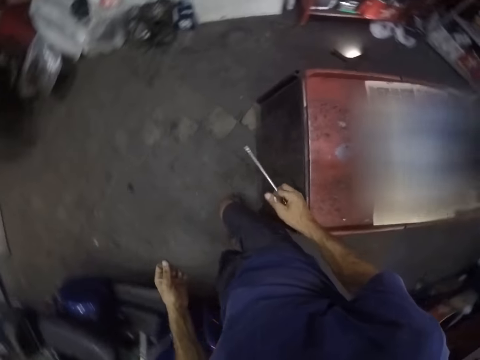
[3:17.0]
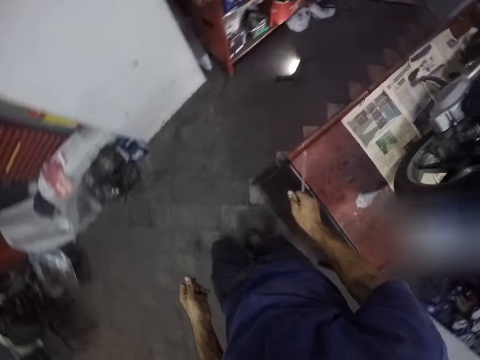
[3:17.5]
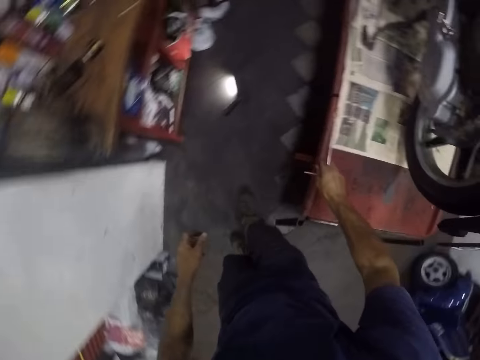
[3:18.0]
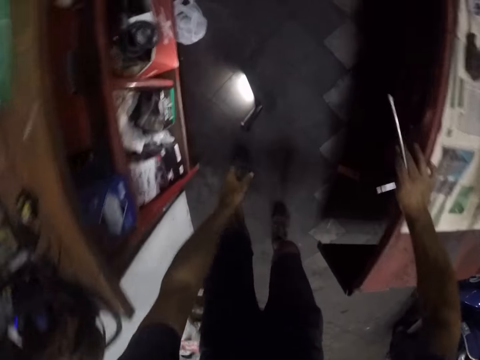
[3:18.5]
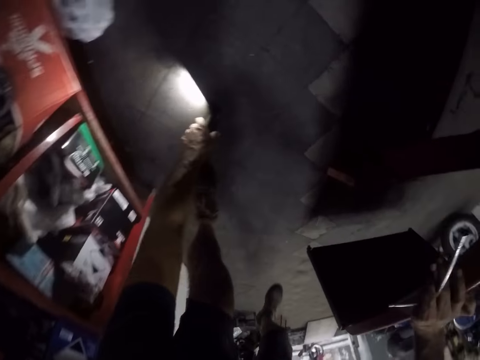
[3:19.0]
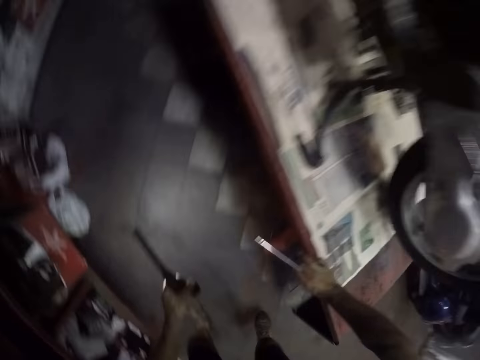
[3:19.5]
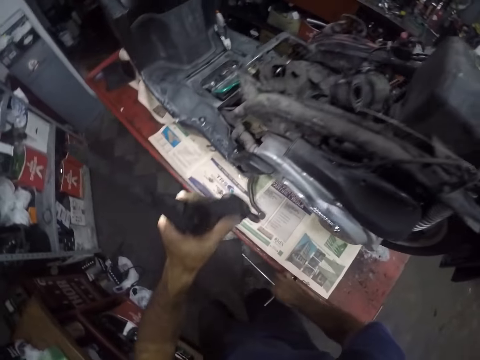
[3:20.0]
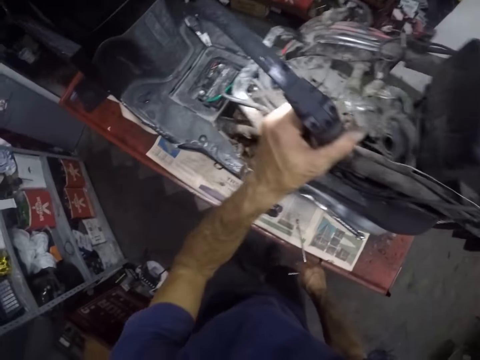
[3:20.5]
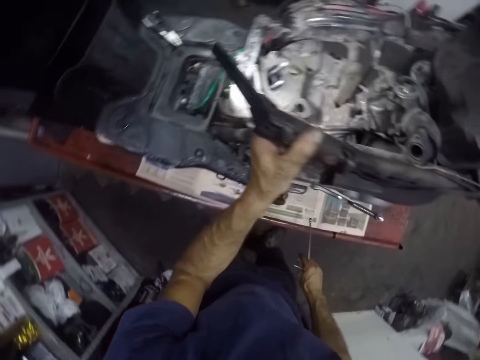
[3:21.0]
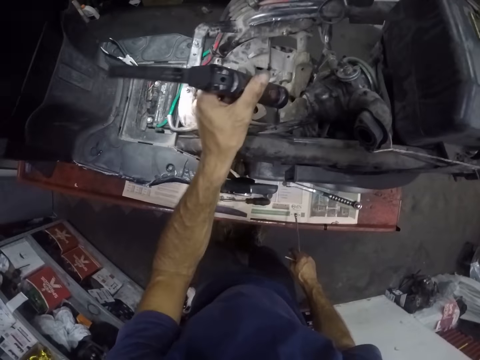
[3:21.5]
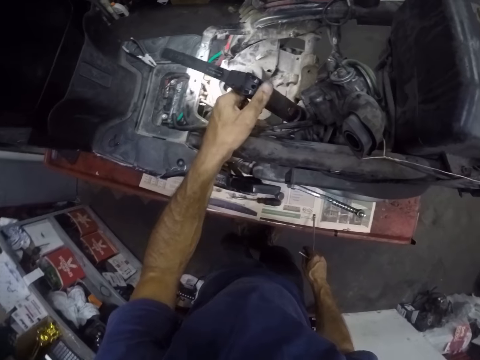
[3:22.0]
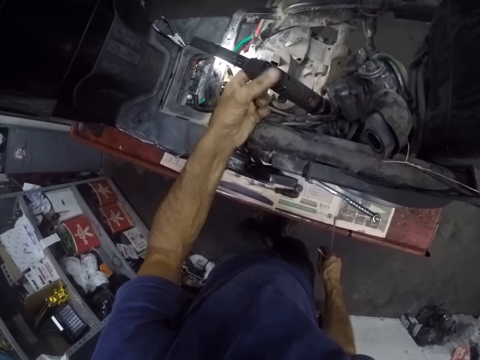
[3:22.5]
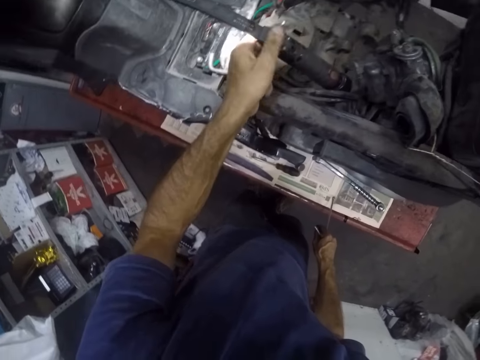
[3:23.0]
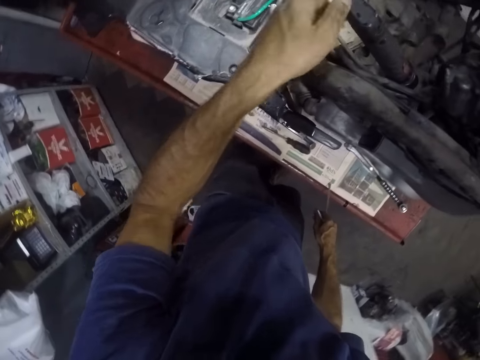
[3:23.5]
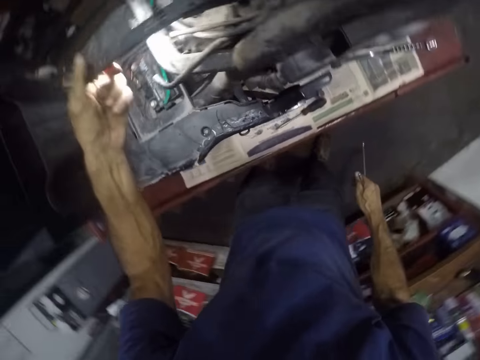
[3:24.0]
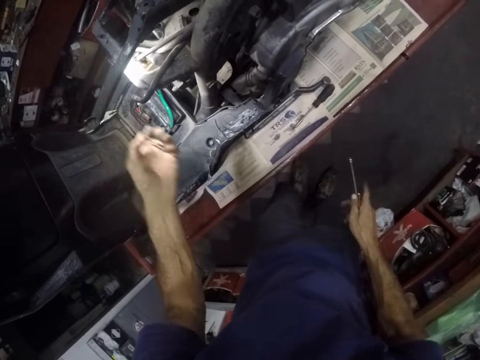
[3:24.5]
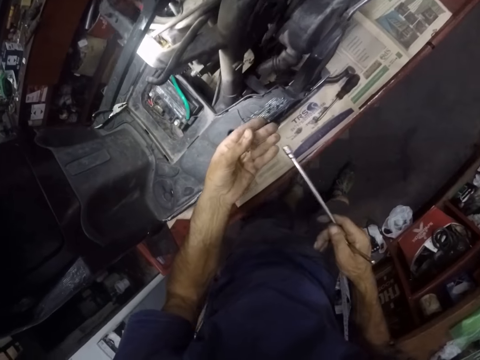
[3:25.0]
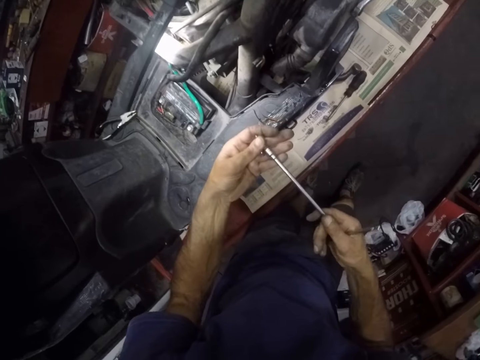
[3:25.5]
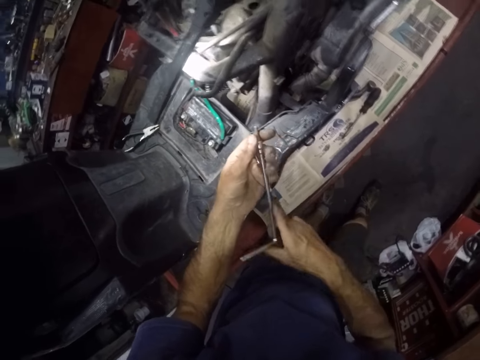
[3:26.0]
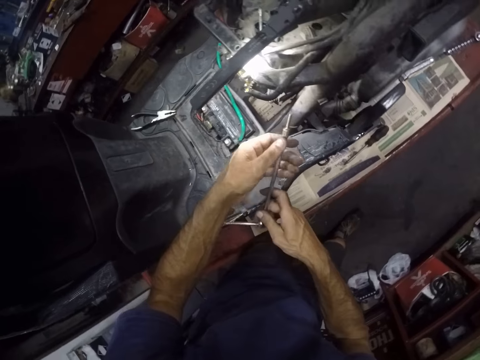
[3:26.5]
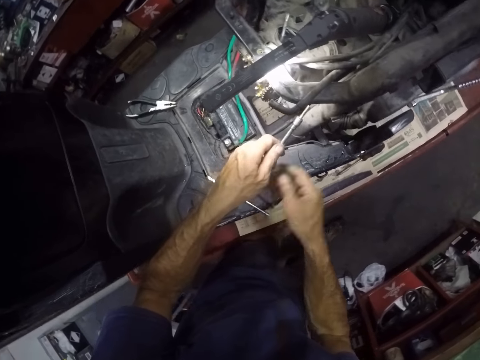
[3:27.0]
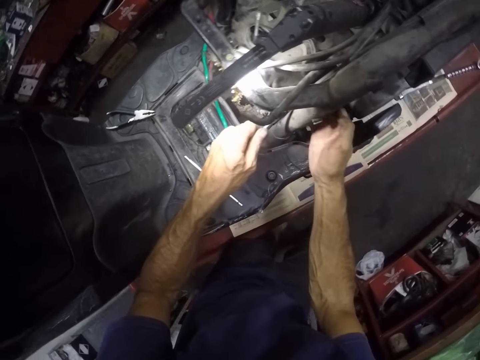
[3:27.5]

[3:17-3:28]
The camera wearer takes the torch from the floor with his left hand. He sticks the torch on the engine. He drops the torch on the engine. He fixes the screw to the nut. He fixes the bolt on the T wrench.

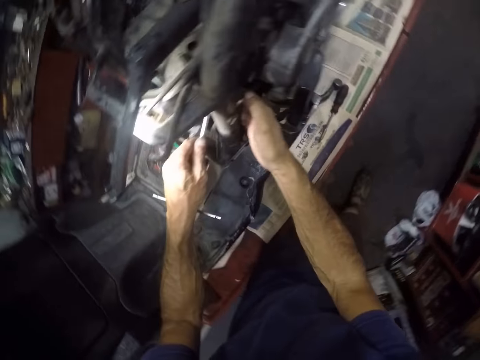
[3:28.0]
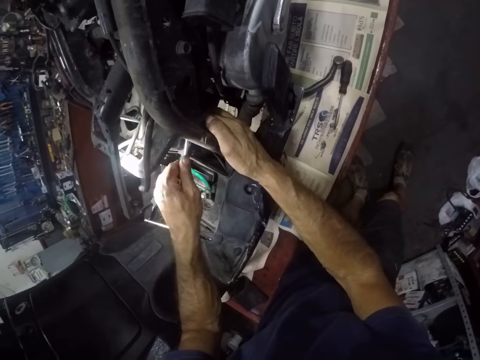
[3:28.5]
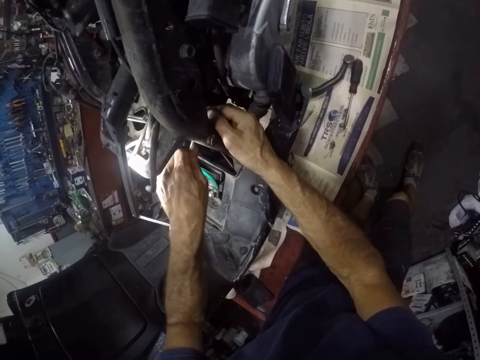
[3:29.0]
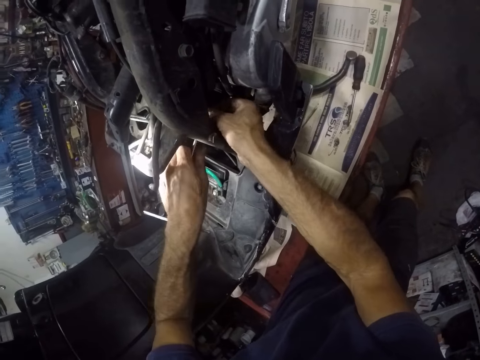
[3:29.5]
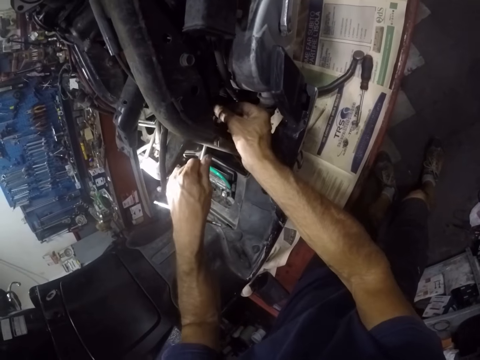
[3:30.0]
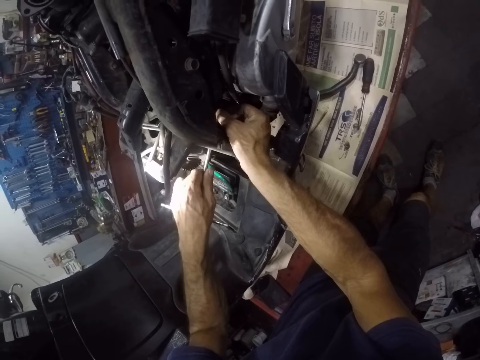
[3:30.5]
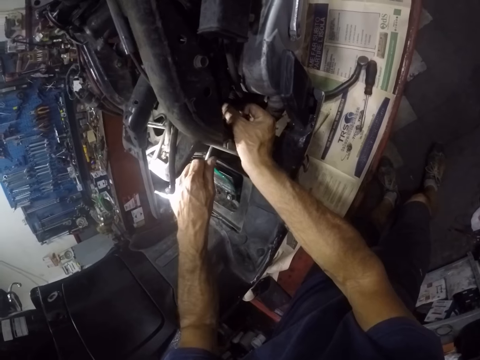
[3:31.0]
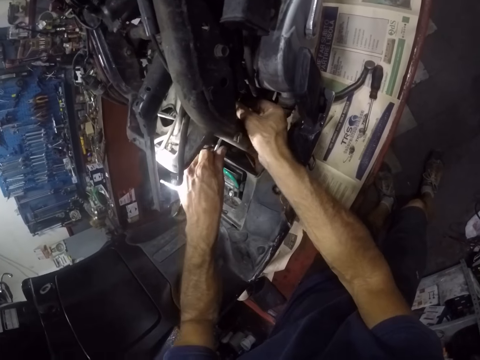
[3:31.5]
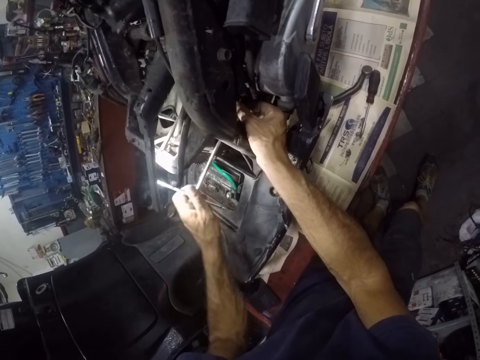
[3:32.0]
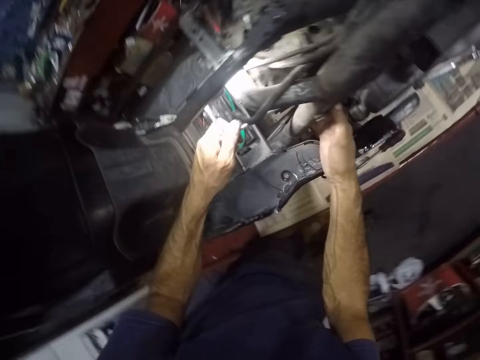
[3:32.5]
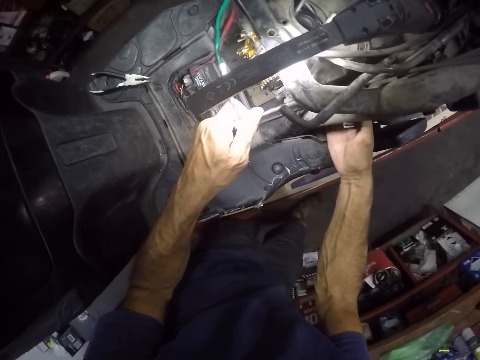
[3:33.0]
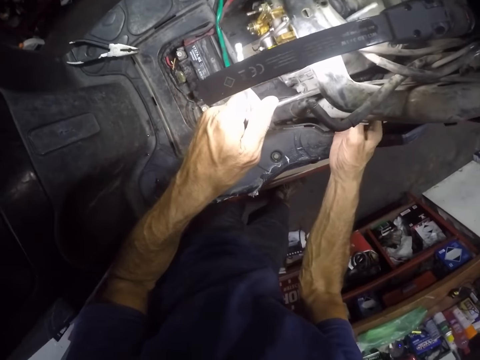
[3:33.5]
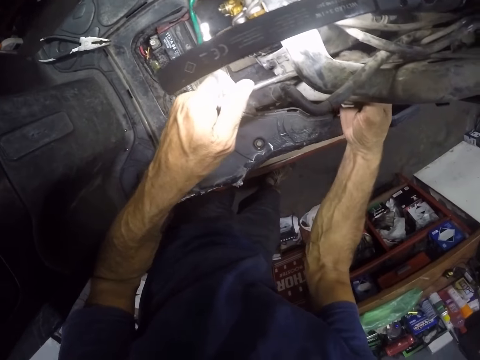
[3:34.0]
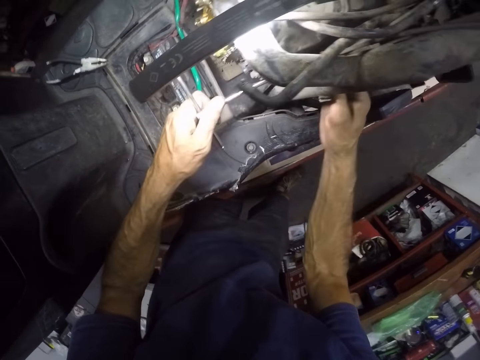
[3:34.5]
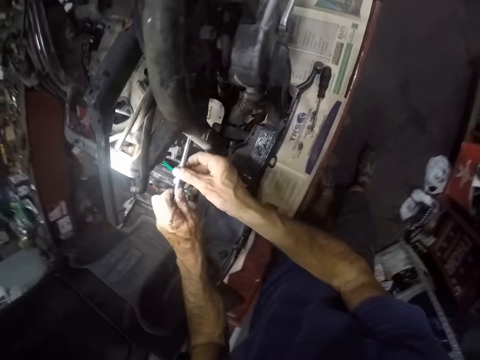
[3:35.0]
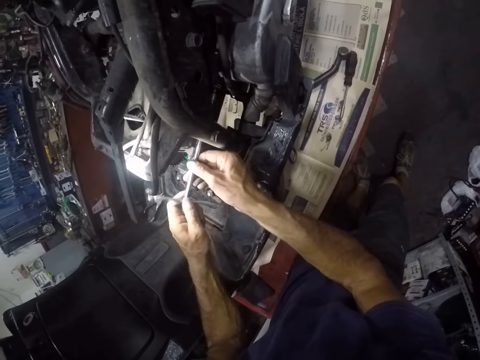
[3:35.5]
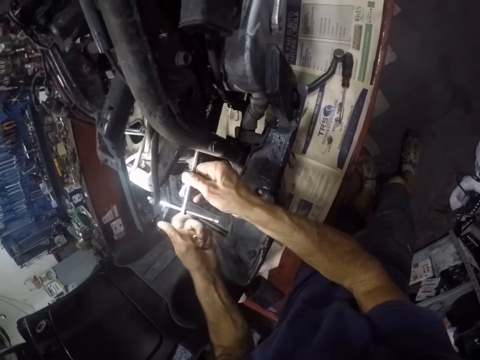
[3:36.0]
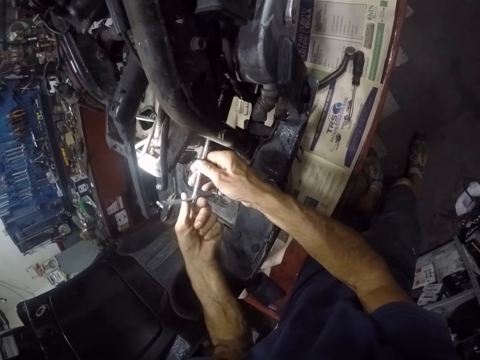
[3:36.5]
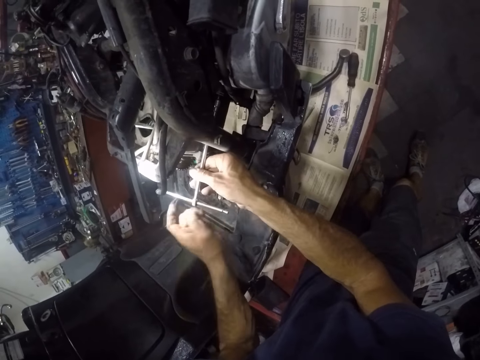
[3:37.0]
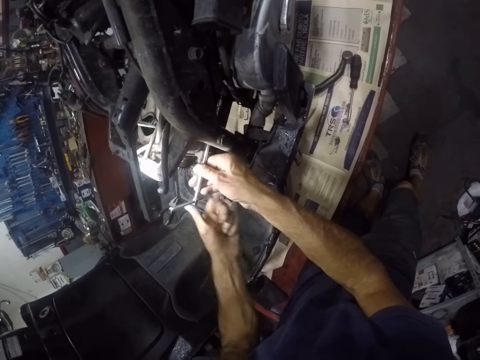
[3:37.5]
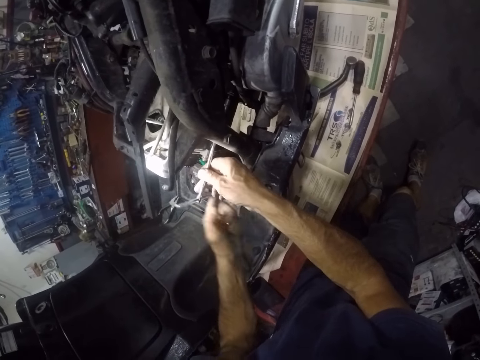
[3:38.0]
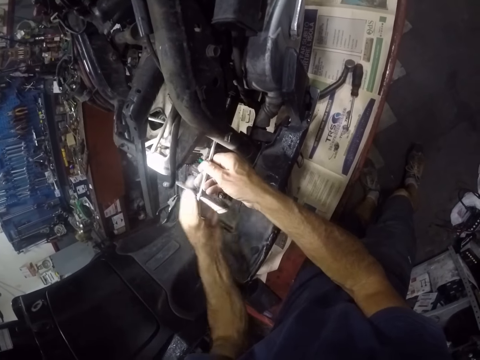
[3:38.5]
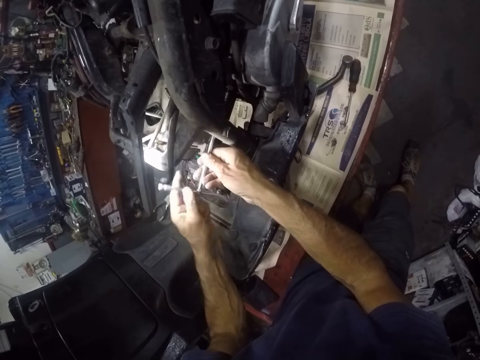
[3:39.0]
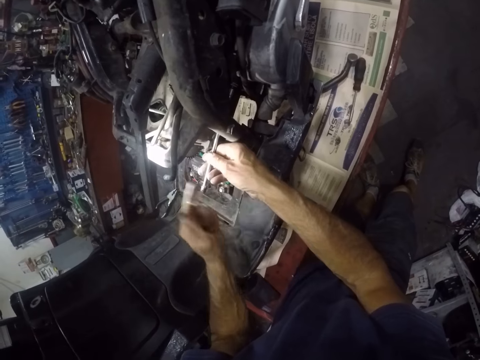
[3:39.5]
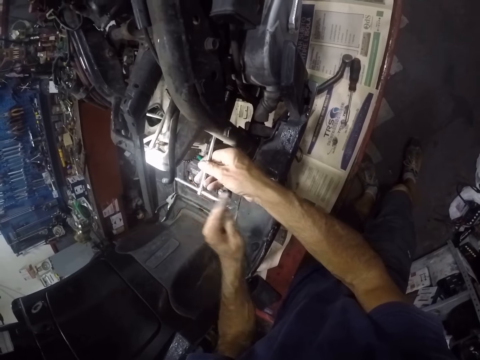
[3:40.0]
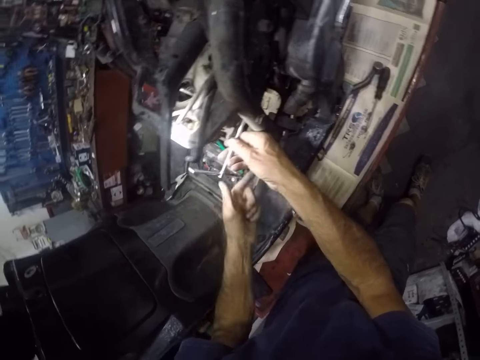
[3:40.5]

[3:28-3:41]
The camera wearer fixes the bolt on the engine. They tighten a screw with the wrench to the machine. They screw the screw to the engine with the wrench.

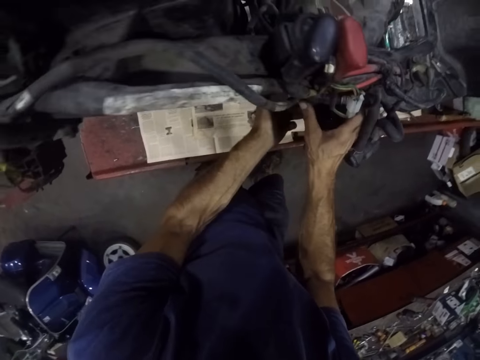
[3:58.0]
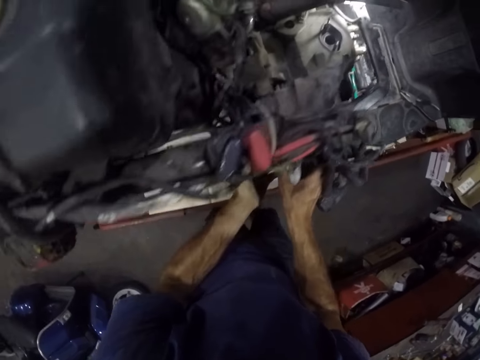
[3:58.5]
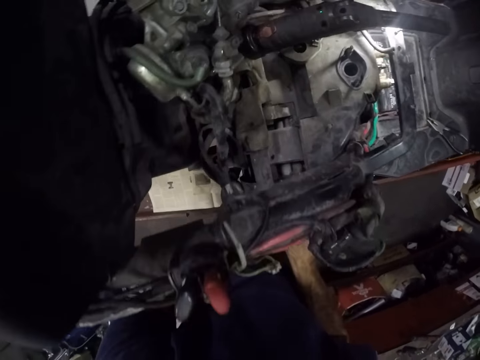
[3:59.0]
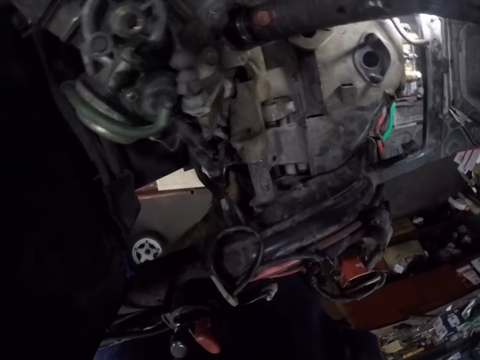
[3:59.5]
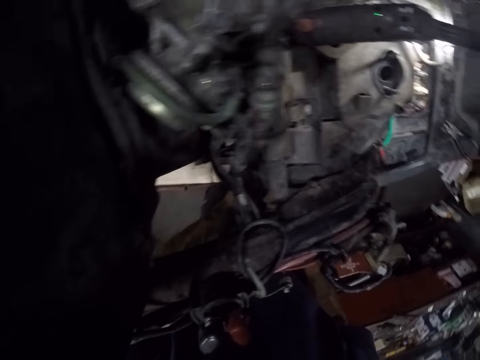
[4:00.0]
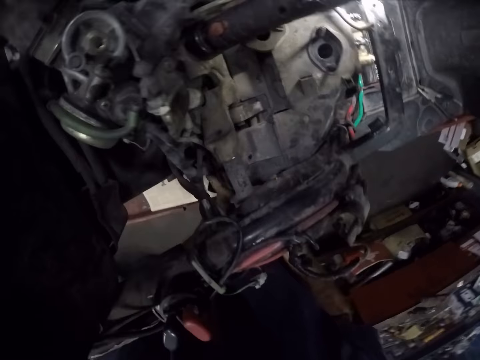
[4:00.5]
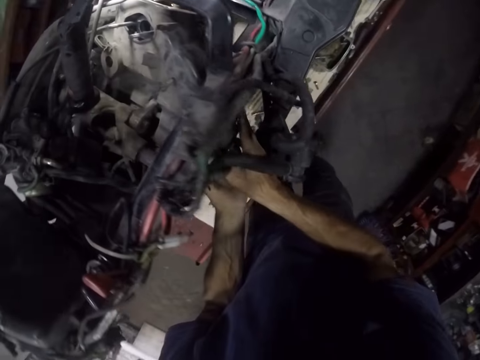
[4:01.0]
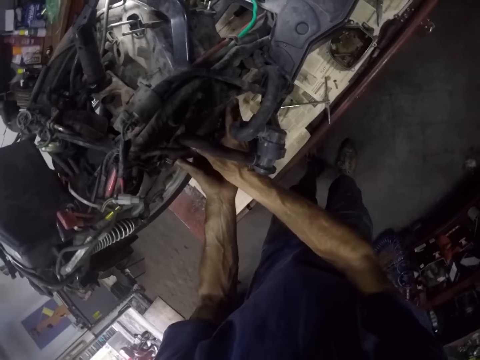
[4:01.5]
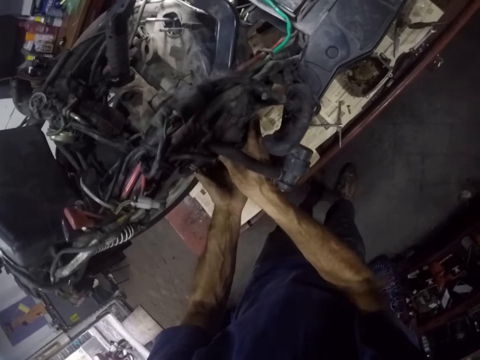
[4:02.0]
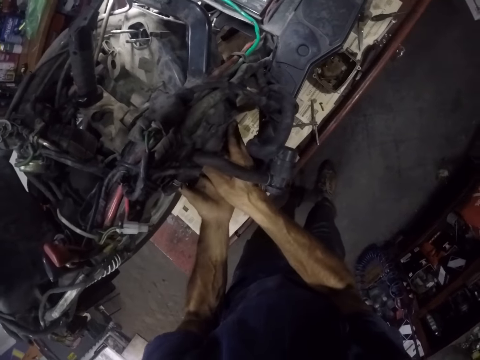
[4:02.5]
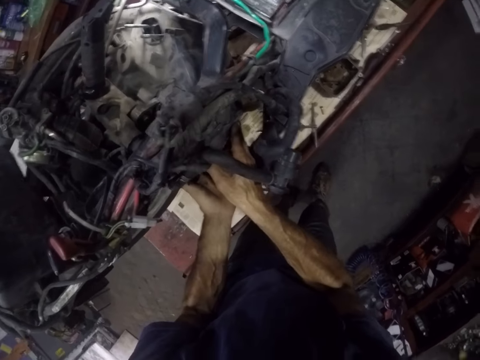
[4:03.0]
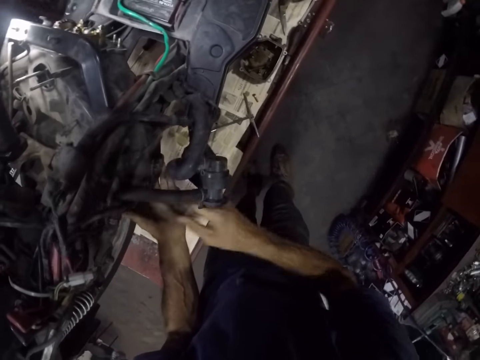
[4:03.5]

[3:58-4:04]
The camera wearer fixes the plastic cover to the engine.
